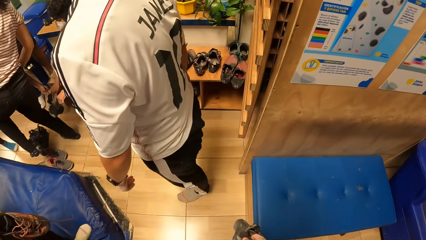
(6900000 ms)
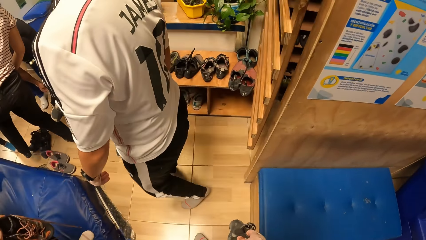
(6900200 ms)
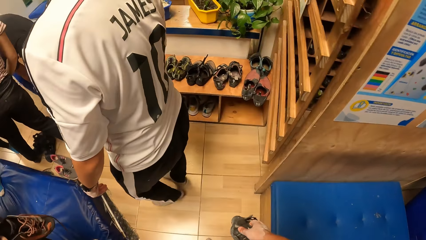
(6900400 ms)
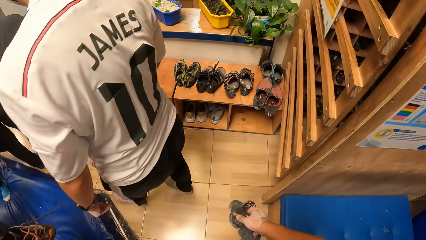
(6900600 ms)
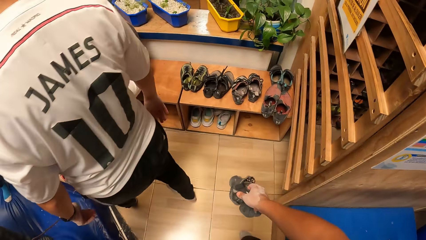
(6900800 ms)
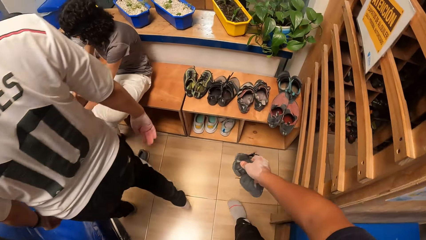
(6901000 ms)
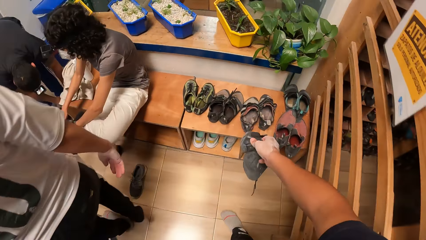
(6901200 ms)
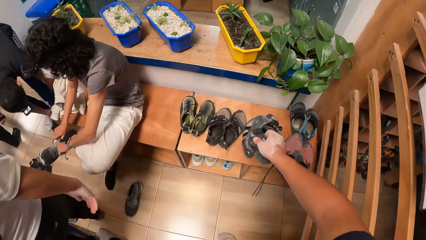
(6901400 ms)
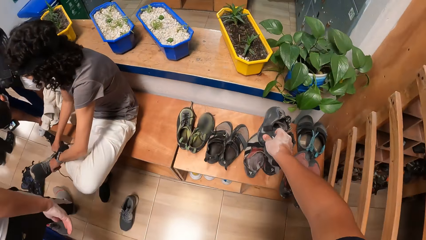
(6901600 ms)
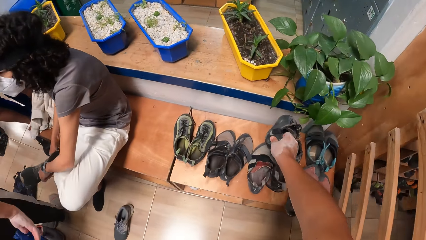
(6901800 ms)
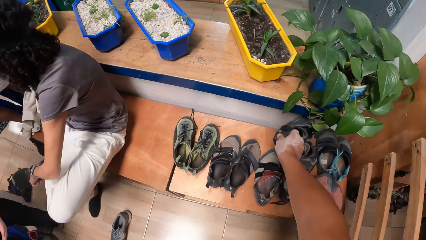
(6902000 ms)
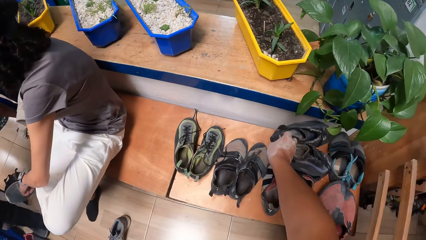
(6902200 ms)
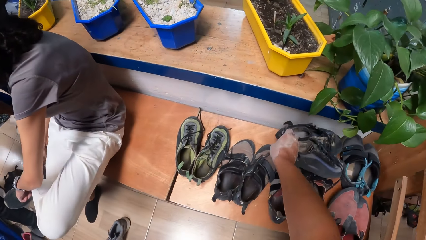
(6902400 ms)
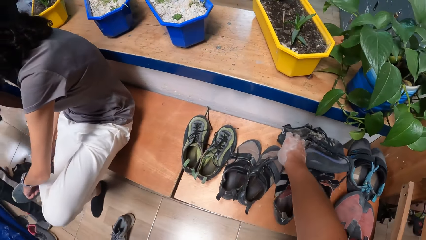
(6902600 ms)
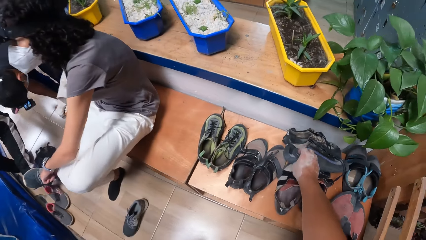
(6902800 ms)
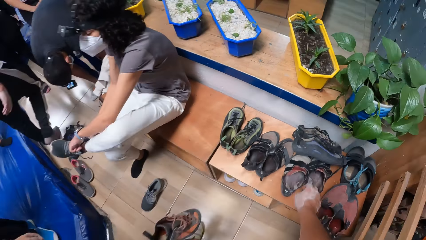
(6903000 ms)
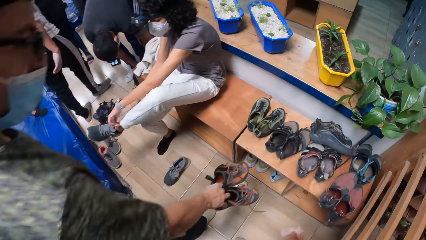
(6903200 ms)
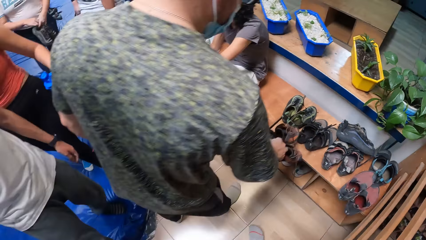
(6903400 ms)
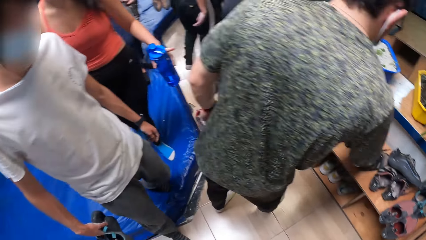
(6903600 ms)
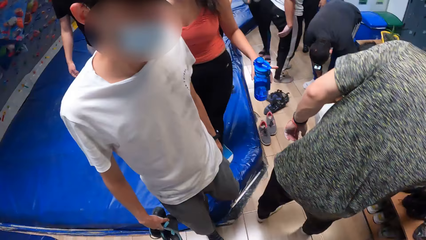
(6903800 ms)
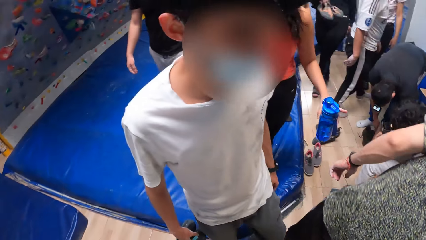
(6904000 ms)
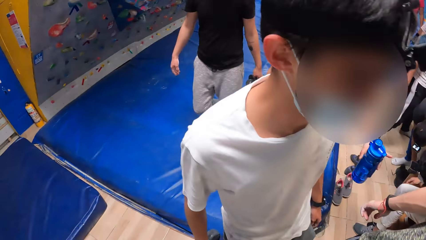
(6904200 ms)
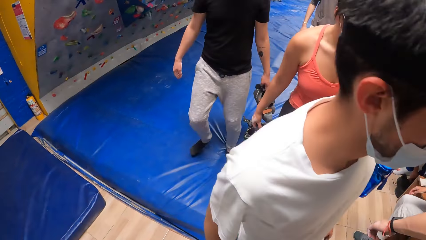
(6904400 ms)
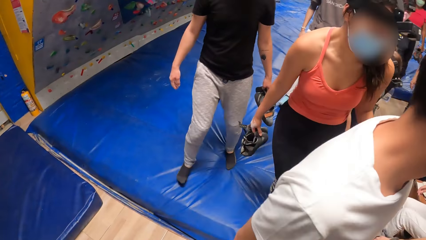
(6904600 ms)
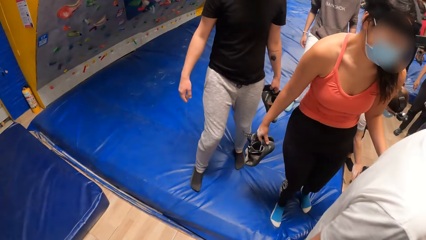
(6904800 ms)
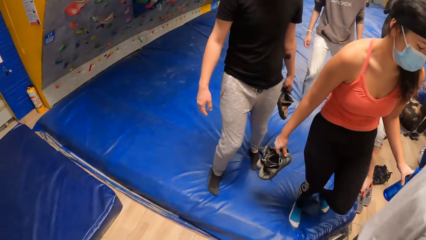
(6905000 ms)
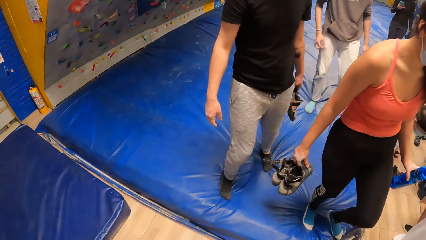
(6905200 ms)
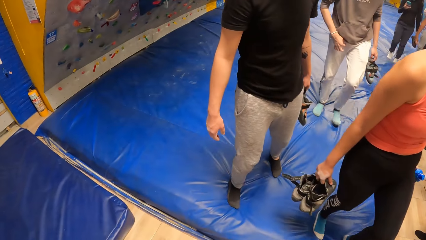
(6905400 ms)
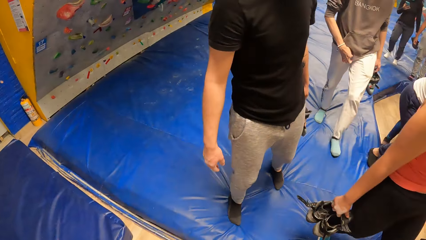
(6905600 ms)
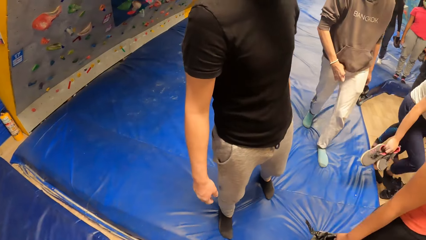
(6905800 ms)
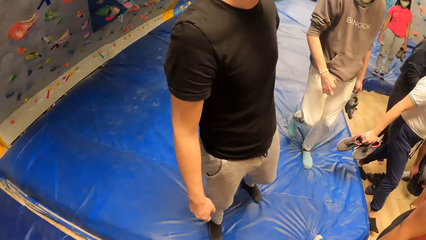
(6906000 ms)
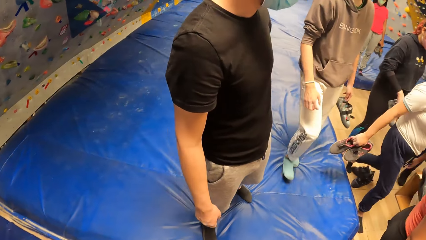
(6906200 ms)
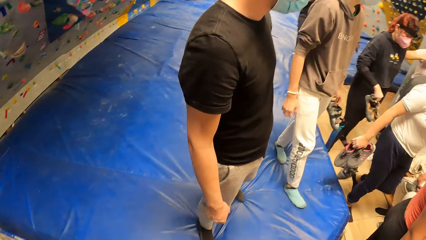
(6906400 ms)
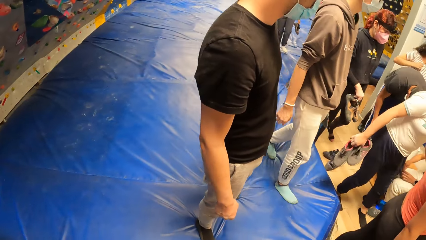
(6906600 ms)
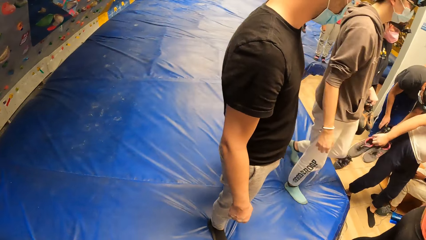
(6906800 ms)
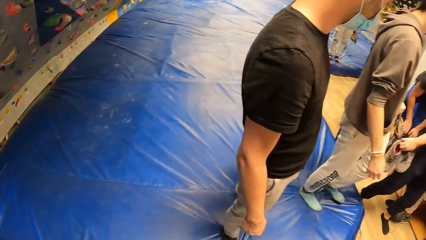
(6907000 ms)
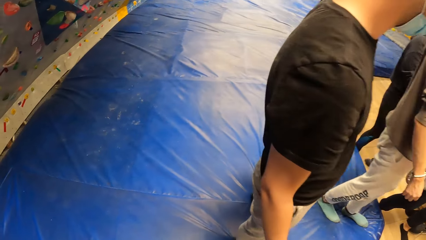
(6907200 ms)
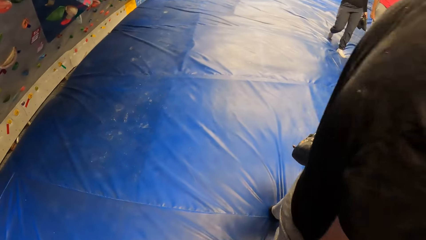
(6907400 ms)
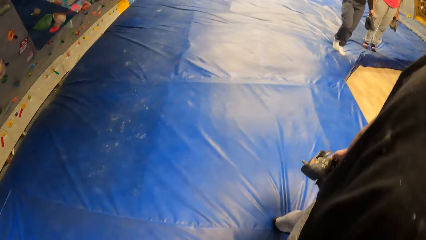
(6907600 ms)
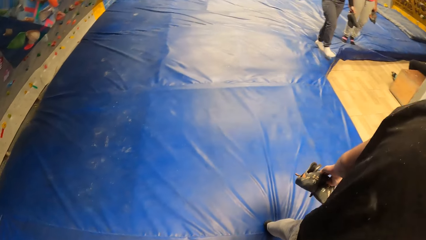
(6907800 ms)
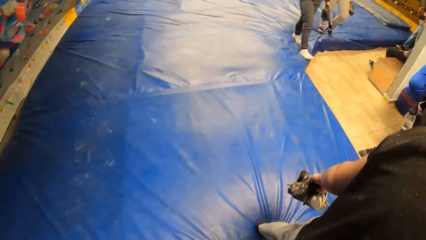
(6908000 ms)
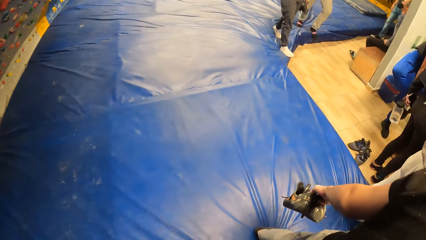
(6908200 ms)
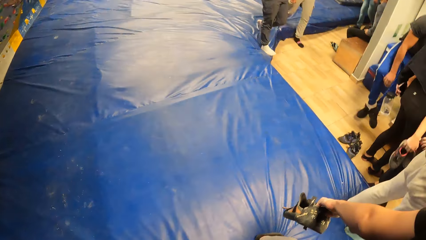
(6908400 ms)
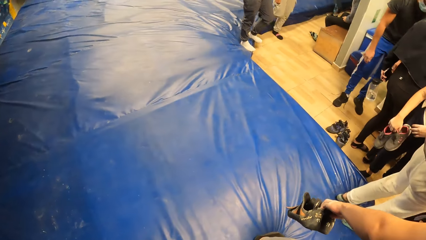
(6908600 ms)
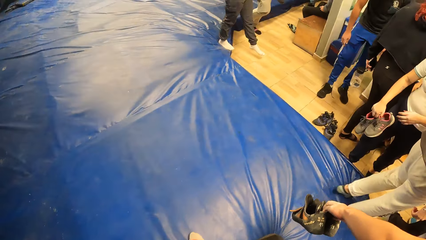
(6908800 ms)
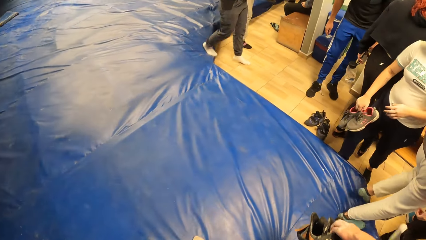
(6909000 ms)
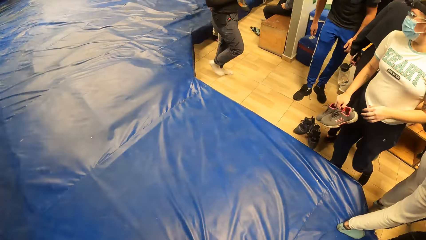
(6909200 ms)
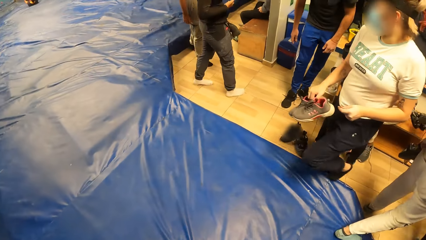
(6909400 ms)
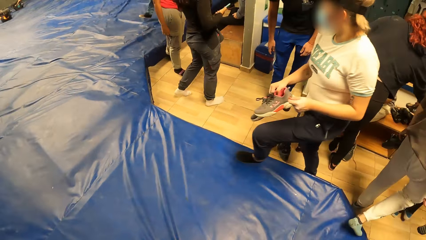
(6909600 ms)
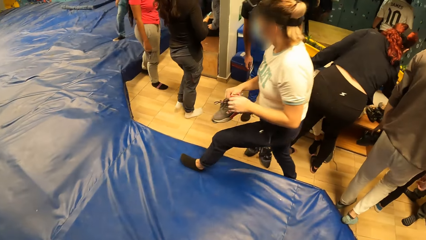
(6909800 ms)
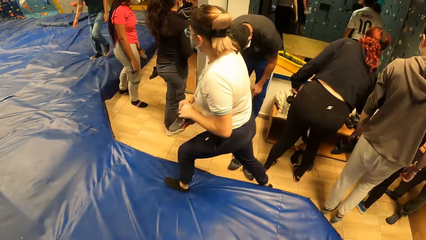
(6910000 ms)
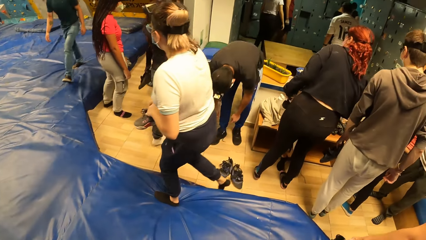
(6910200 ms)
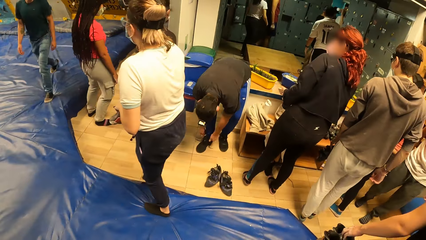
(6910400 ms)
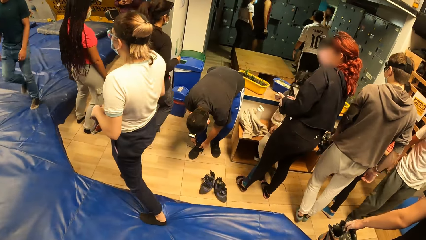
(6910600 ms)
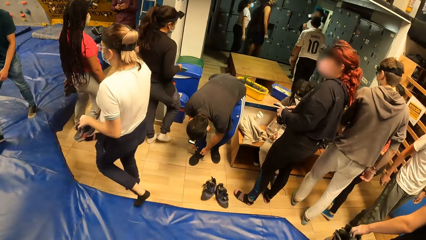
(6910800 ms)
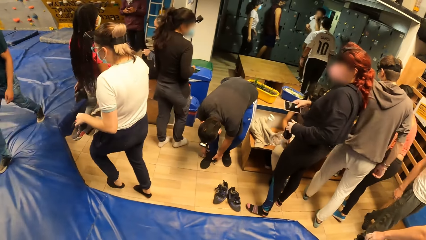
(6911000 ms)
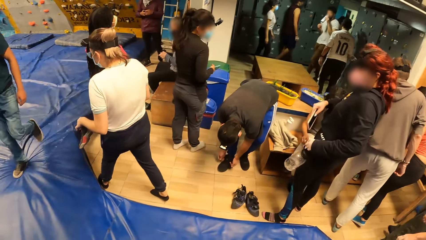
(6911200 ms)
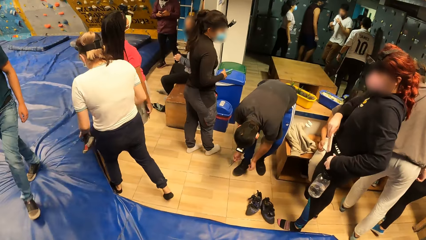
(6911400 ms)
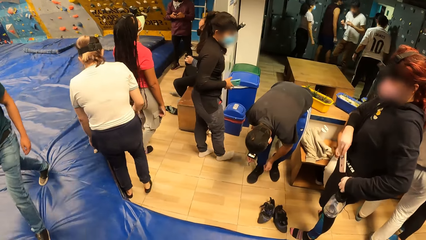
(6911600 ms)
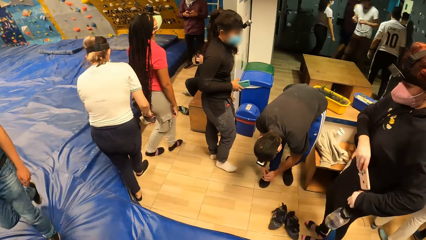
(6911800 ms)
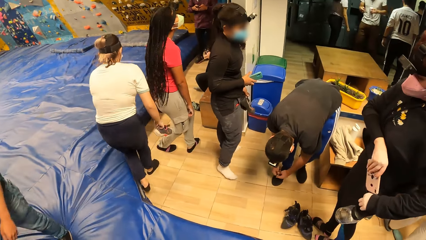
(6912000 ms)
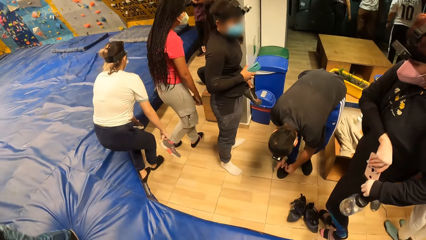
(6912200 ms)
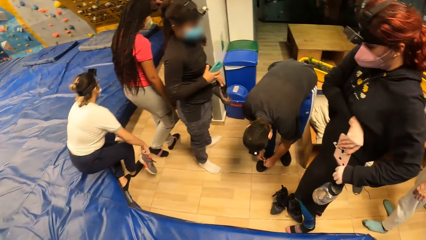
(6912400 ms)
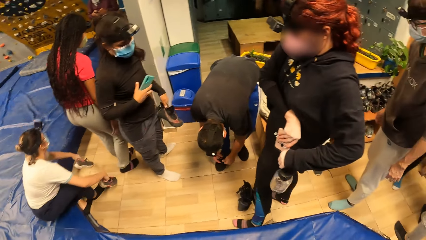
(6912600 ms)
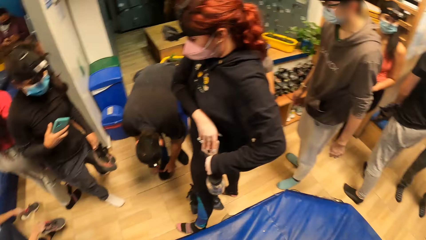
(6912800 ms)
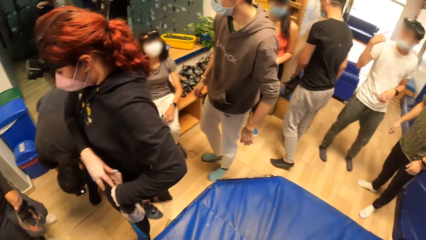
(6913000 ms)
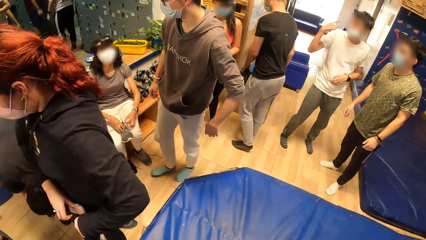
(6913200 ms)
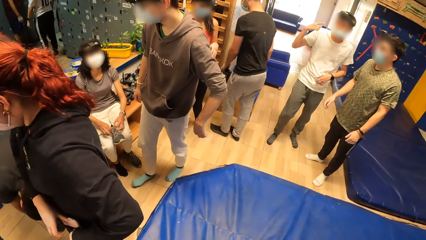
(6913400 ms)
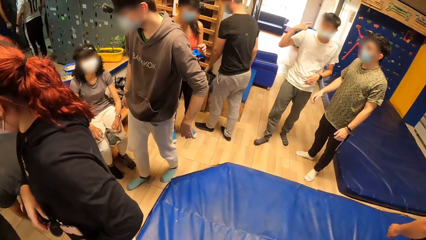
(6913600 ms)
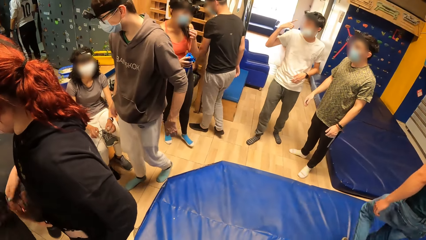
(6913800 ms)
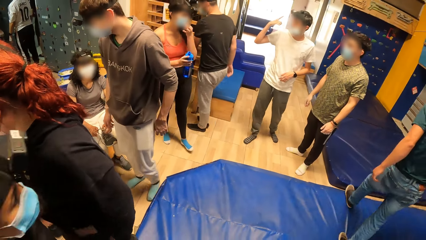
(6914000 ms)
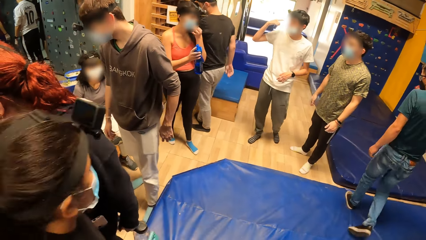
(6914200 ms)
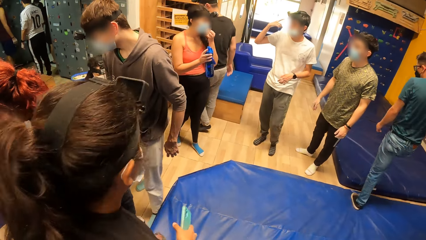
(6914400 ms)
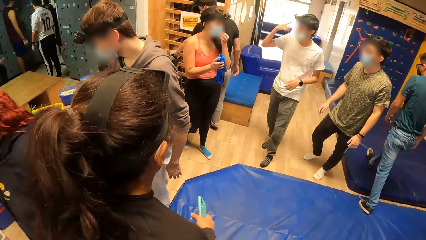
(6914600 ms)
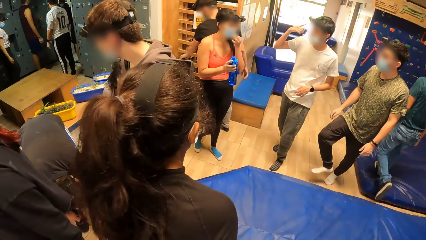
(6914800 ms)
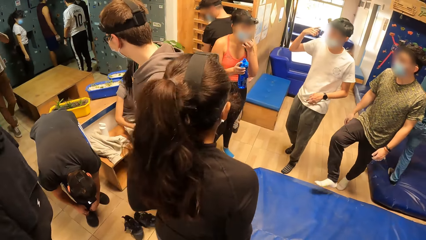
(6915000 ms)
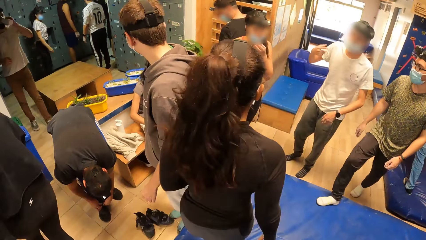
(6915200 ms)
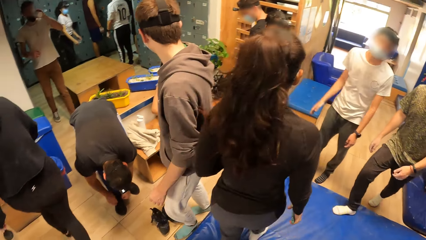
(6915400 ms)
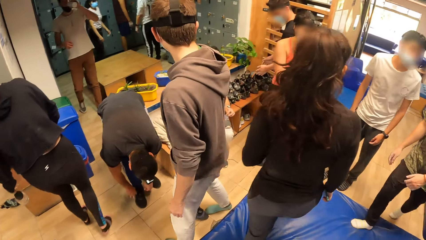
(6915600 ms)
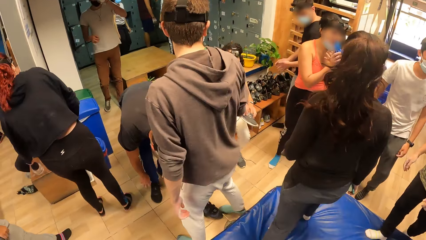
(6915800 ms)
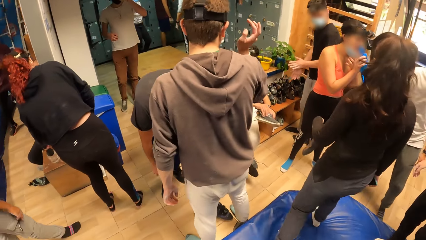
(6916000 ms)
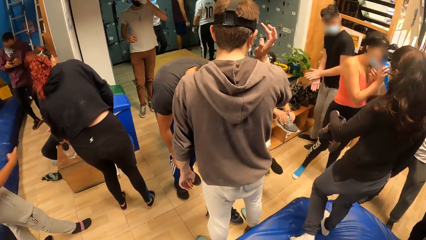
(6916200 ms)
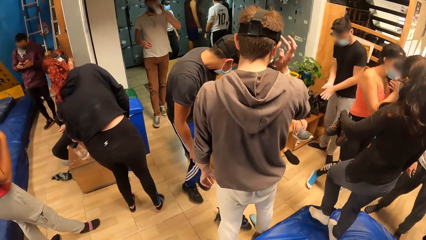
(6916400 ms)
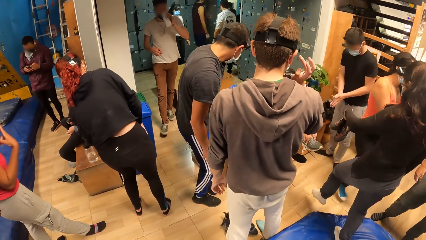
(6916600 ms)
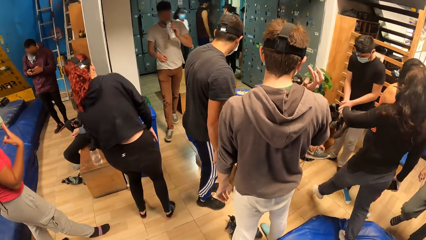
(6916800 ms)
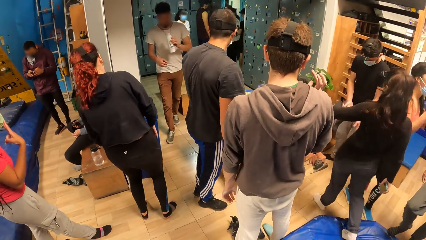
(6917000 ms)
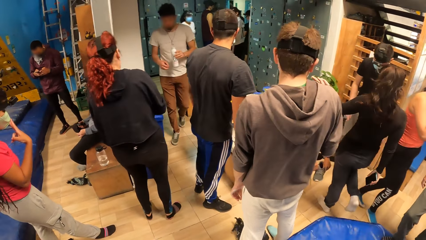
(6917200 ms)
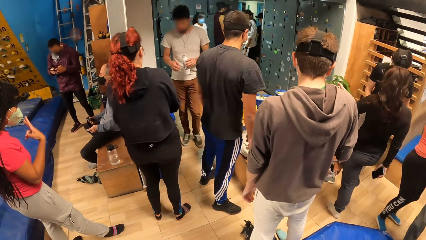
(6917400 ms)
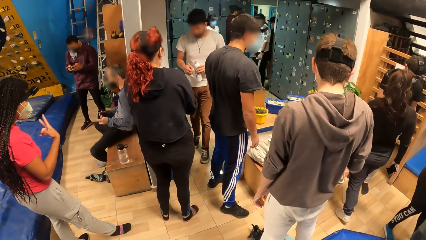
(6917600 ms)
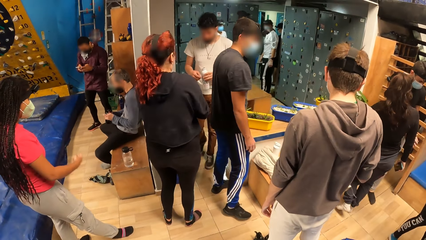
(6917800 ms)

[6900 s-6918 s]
The camera wearer drops the pair of shoes on a shelf with his right hand. He walks around. A woman sits.
